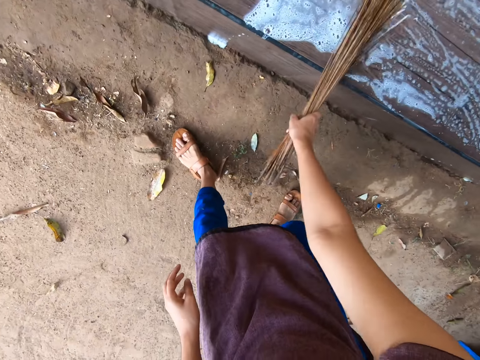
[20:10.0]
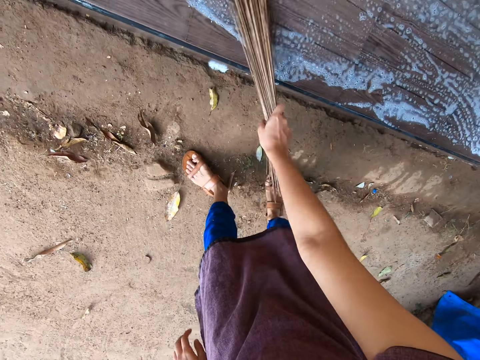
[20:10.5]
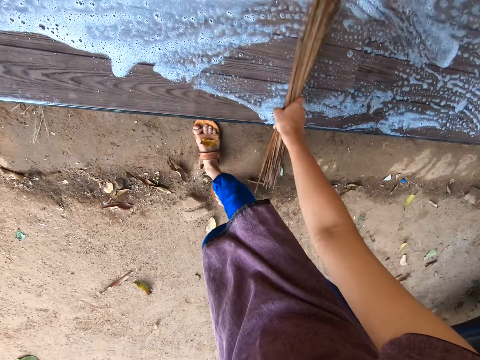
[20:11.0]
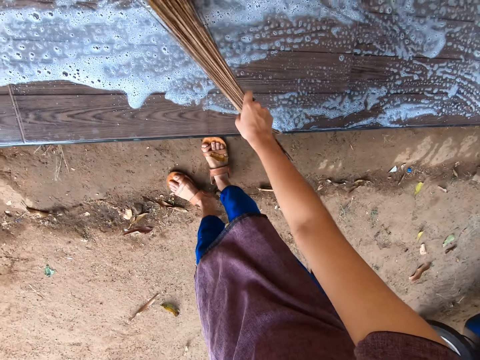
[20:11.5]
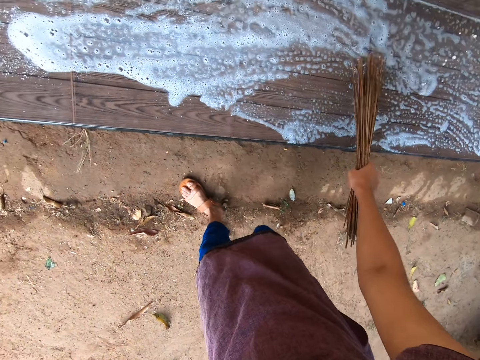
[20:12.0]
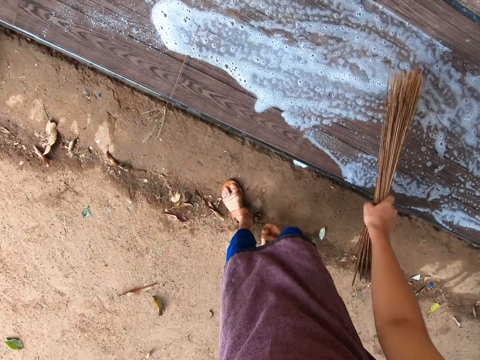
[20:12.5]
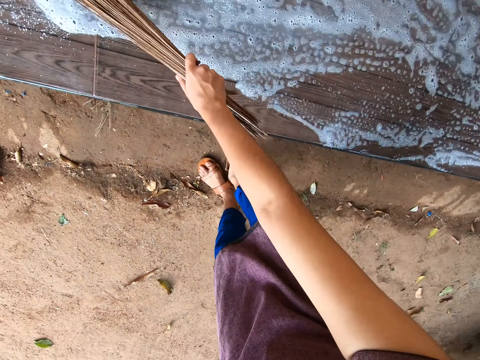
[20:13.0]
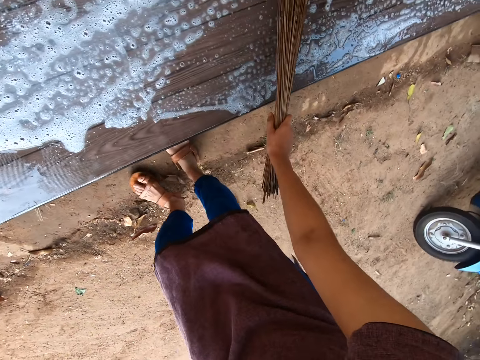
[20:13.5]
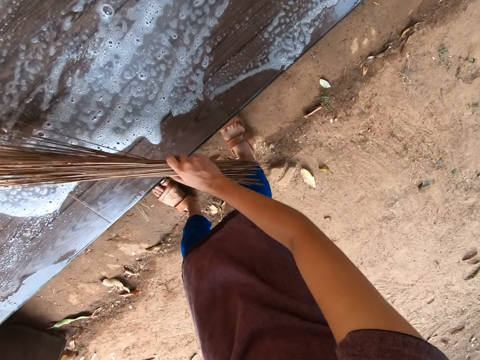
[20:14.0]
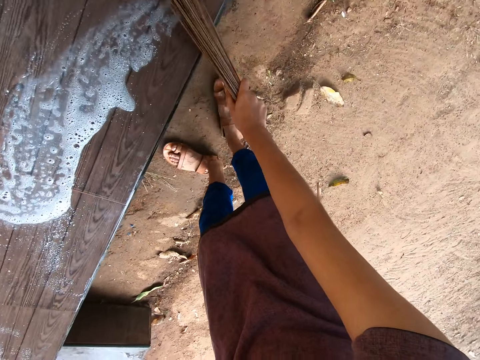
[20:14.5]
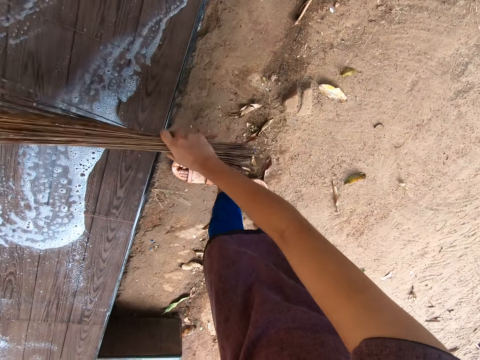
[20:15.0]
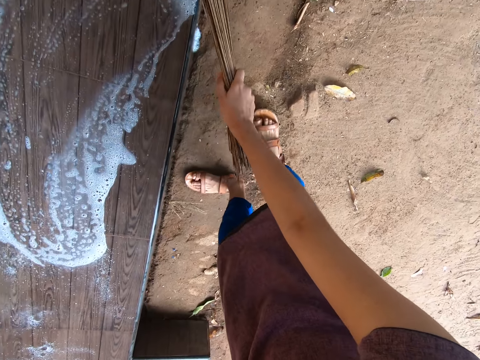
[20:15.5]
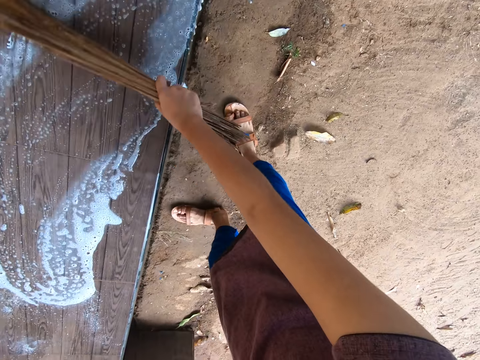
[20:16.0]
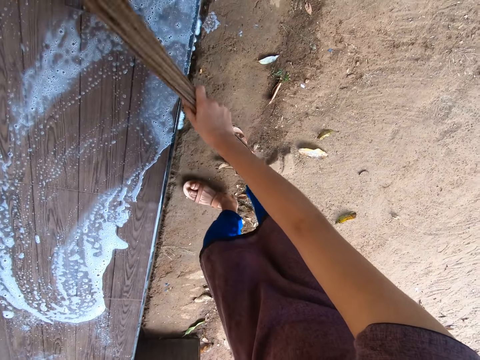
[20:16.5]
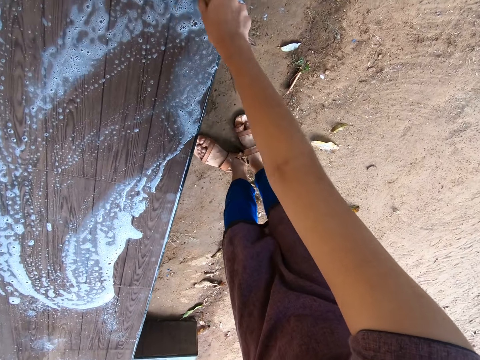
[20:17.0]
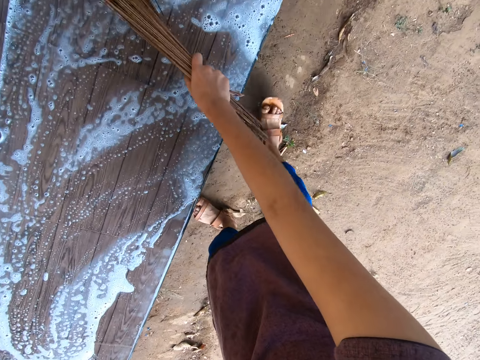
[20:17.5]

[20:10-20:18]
The camera wearer taps the broom on the tiled floor with his right hand. He washes the tiled floor with the broom in his right hand.

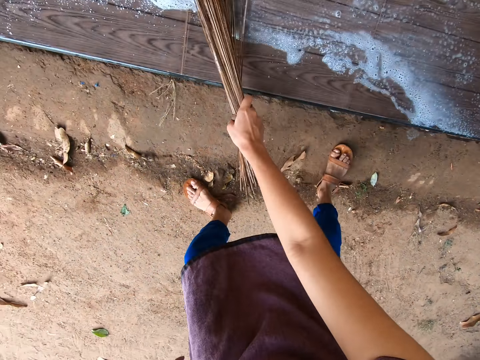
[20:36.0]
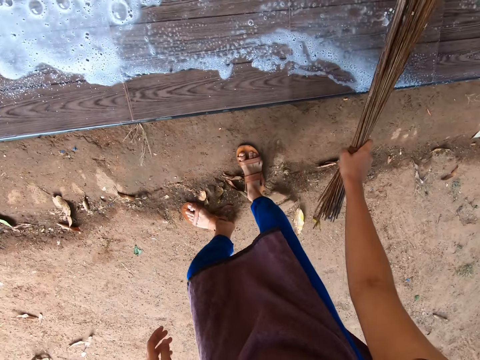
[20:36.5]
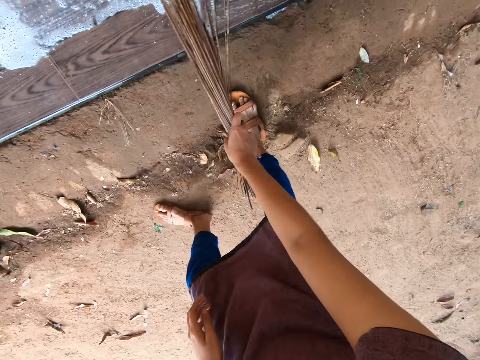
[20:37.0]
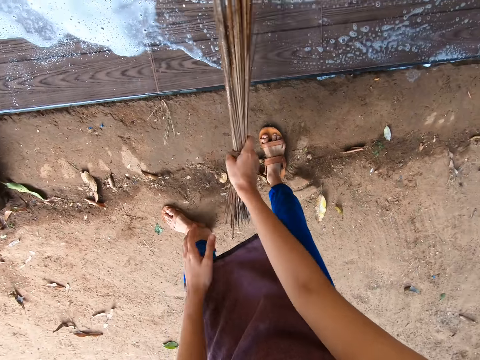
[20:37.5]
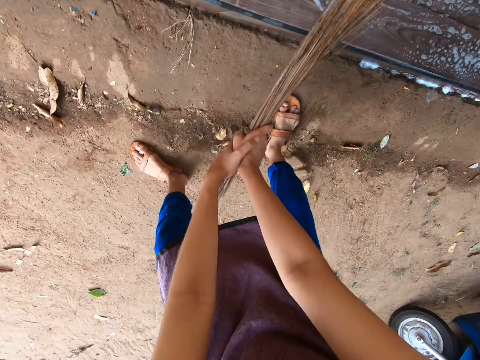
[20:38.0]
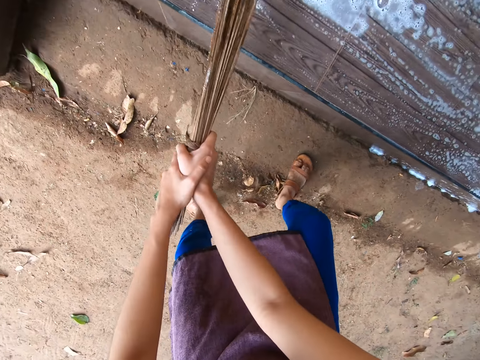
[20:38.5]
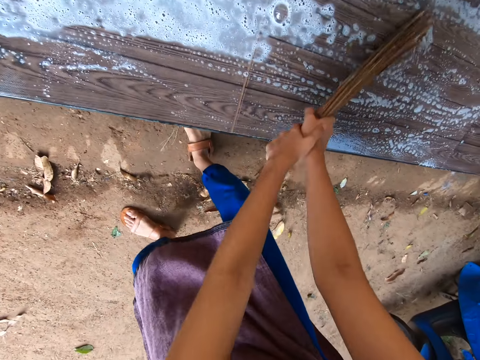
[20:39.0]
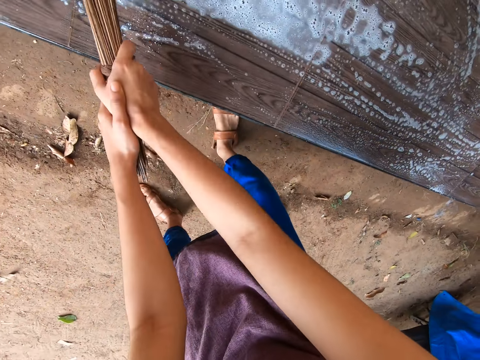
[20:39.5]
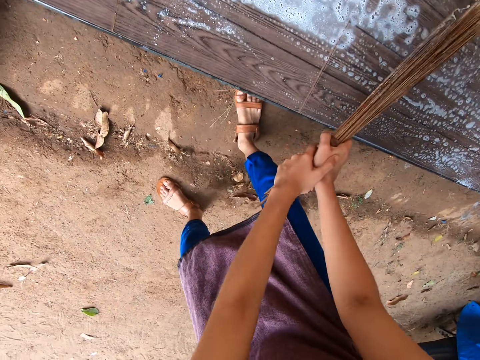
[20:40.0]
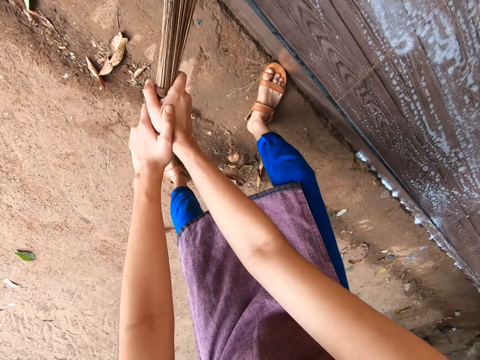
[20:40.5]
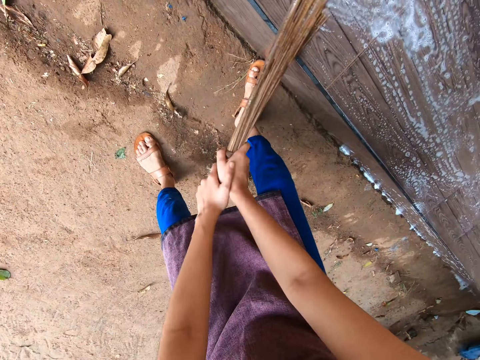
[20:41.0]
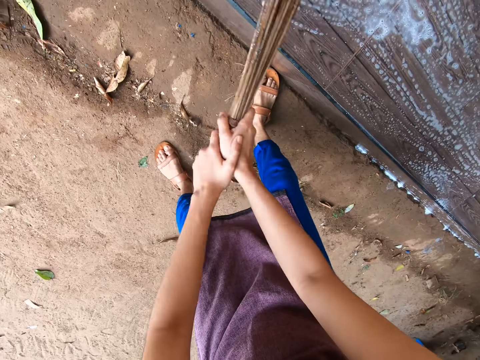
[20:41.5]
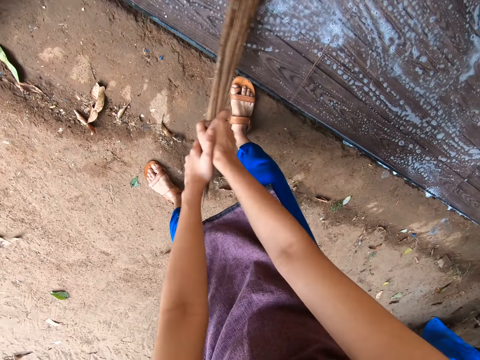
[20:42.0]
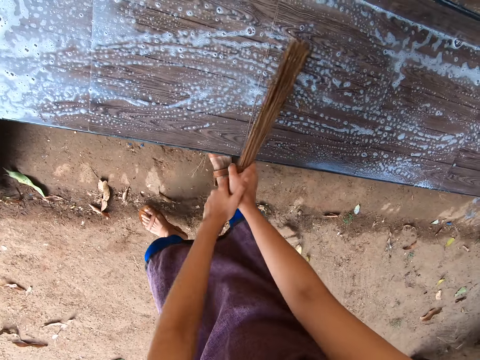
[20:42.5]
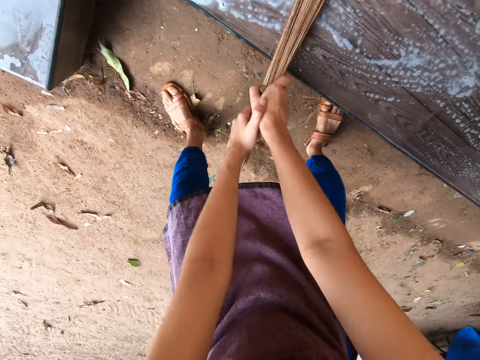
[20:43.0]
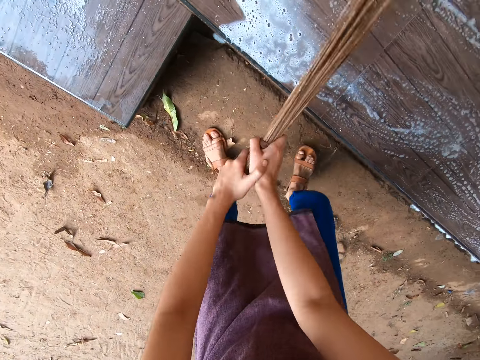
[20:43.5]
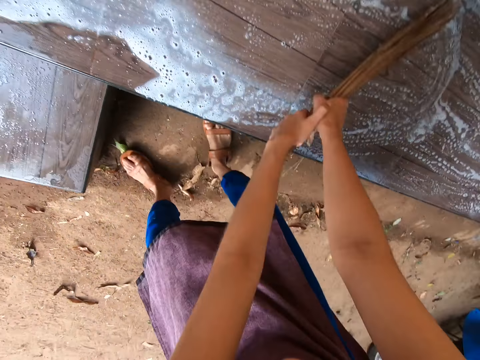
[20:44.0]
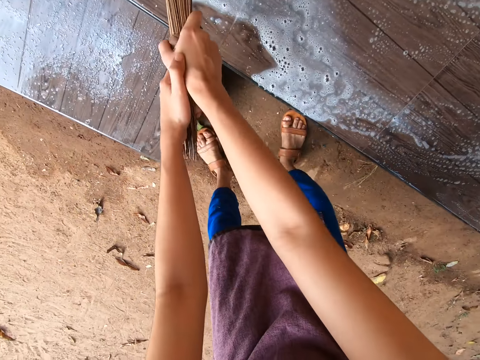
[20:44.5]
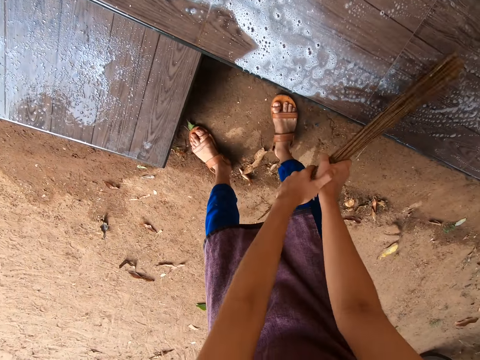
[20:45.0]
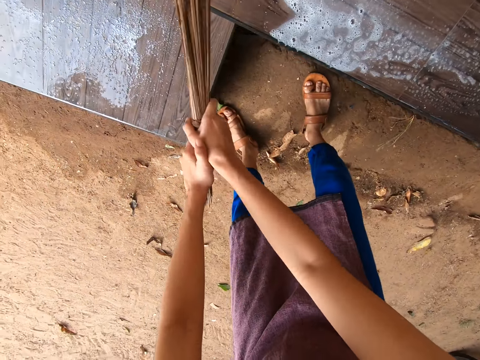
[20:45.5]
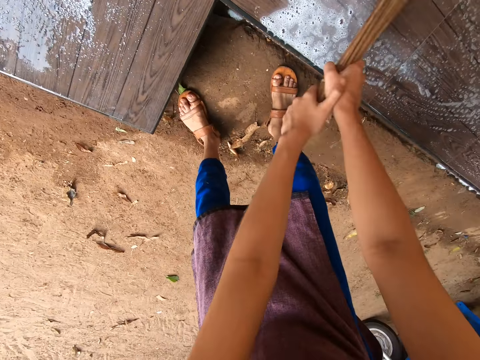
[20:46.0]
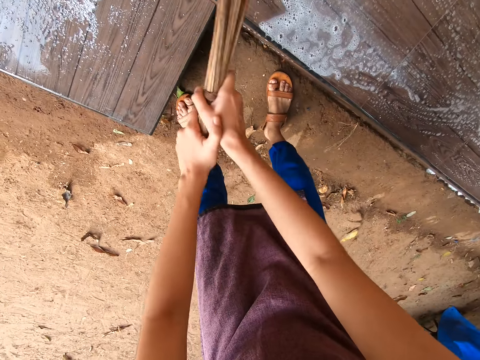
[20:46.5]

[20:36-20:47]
The camera wearer washes the tiled floor with the broom in both hands.

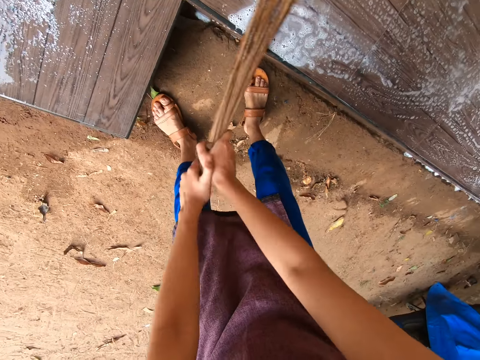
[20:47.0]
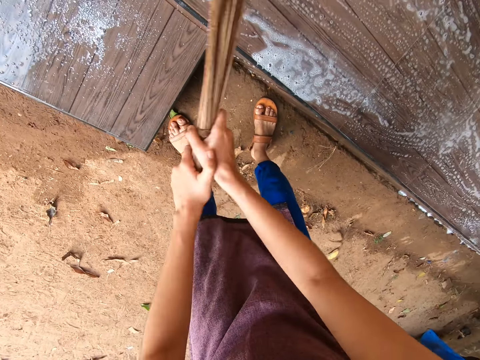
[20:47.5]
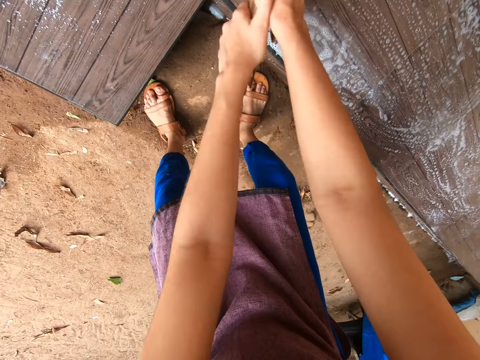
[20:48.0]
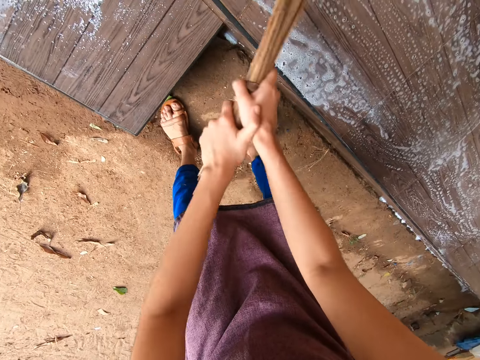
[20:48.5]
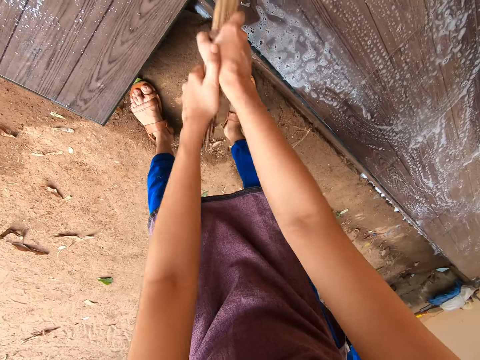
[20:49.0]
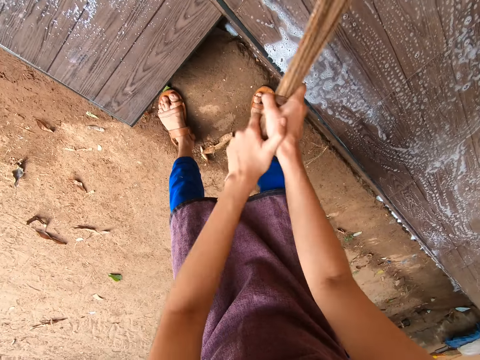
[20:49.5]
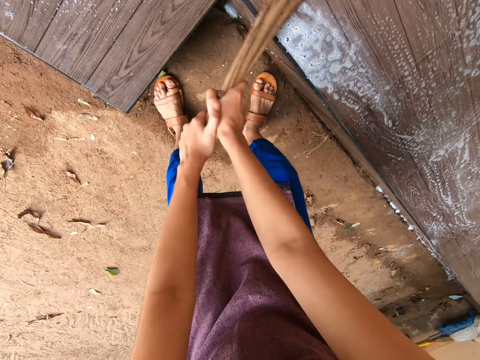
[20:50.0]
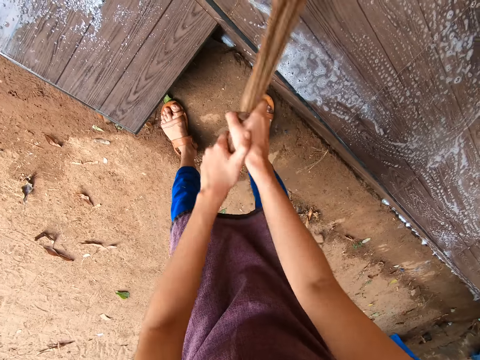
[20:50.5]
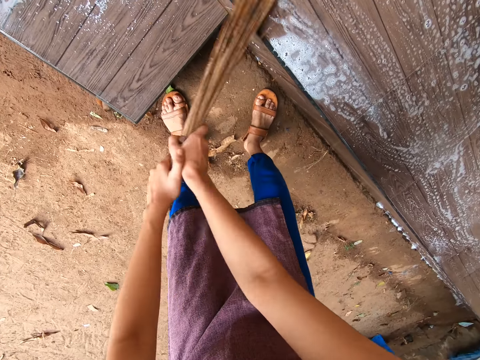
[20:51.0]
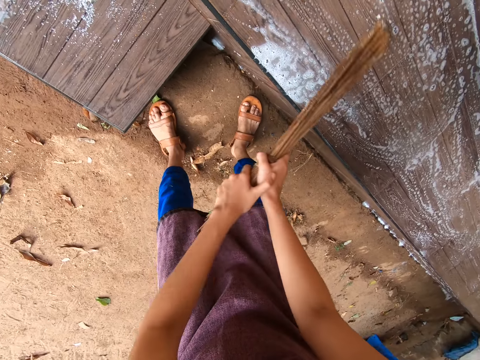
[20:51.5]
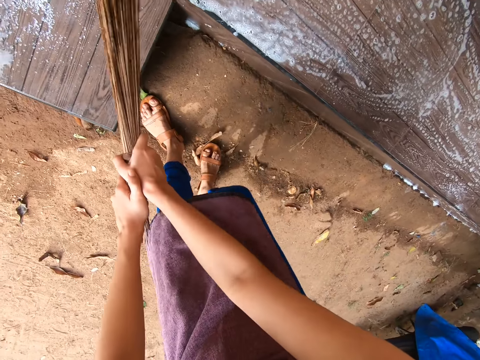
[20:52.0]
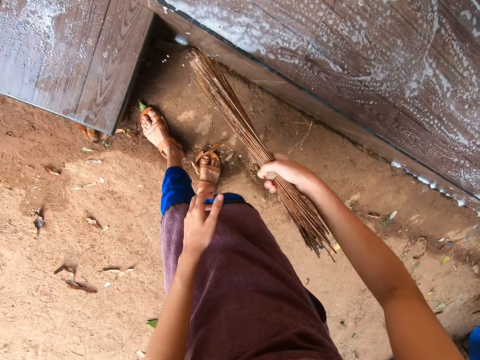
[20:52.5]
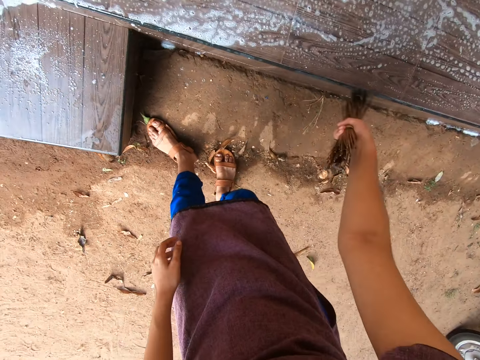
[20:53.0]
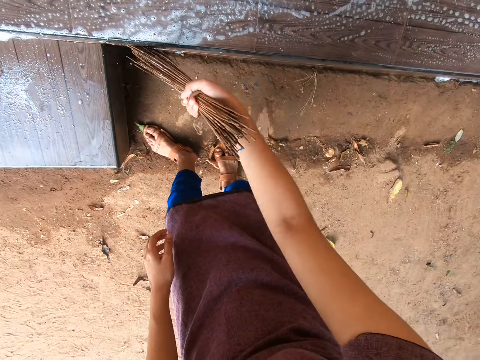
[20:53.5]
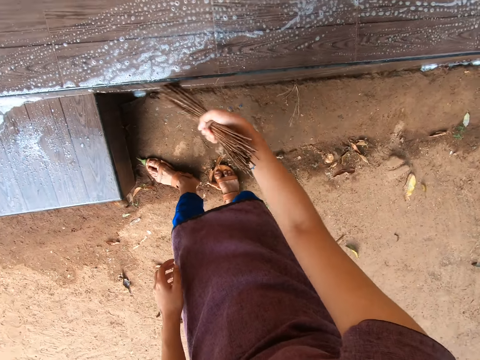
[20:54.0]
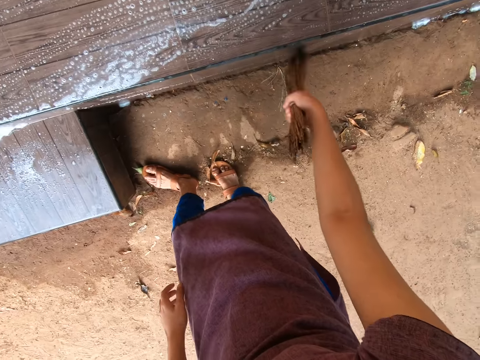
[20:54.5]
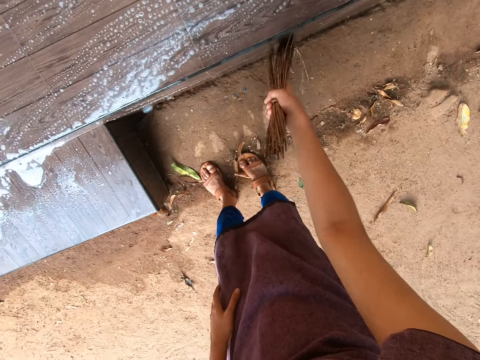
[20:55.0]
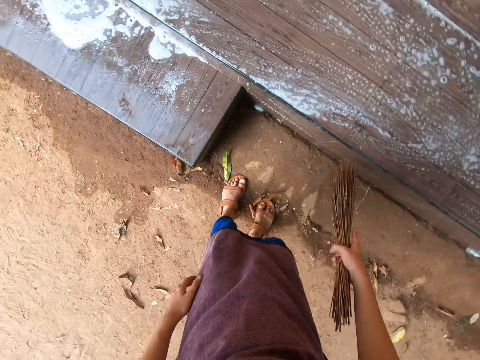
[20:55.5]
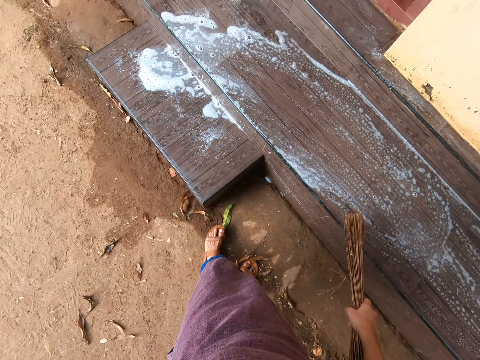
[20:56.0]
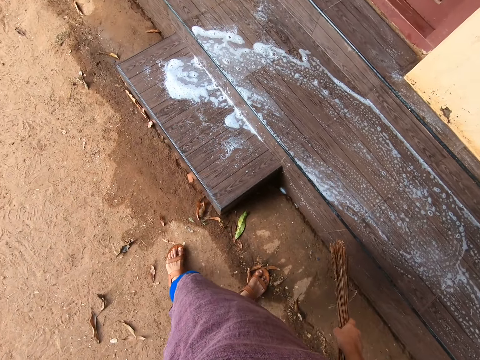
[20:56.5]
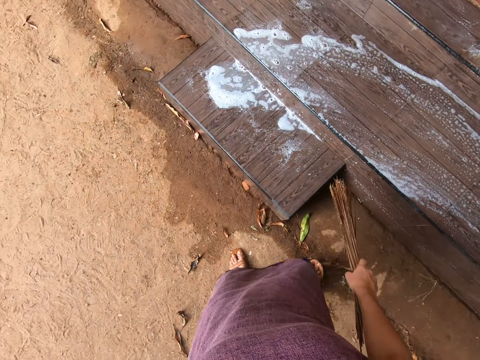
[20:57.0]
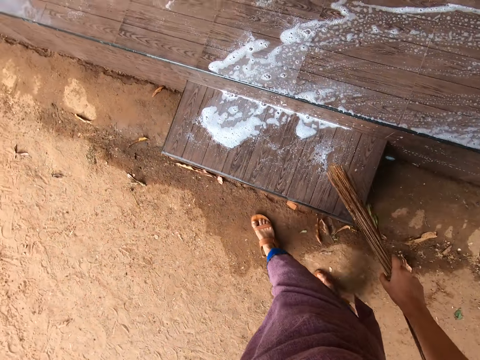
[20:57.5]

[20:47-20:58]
The camera wearer washes the tiled floor with the broom in his right hand.
